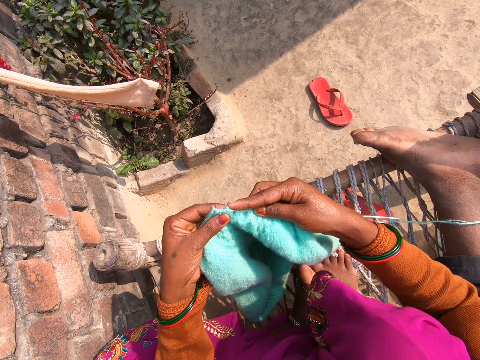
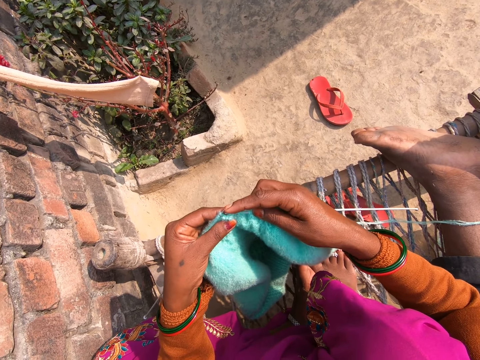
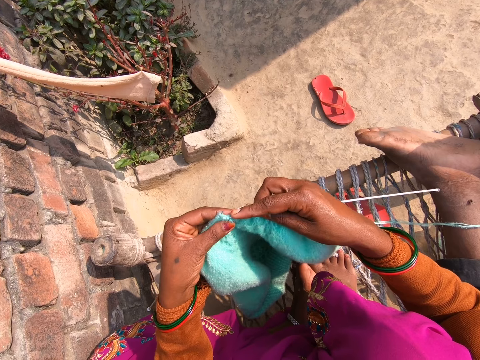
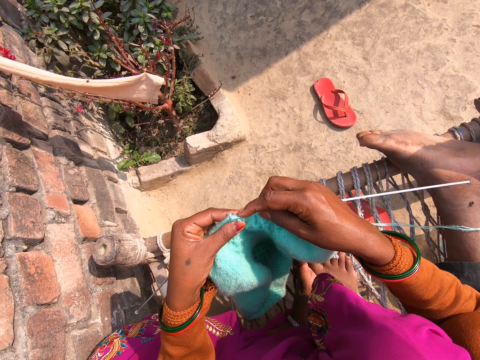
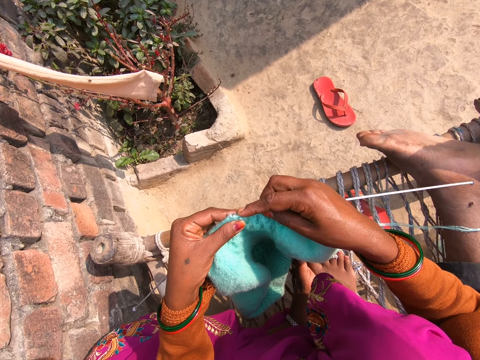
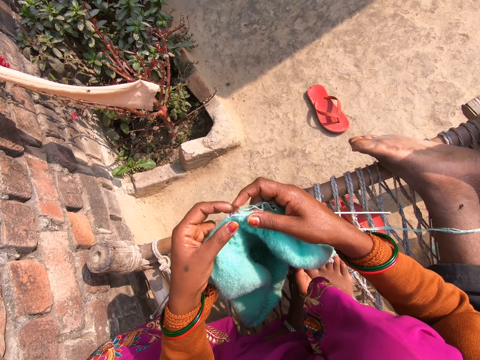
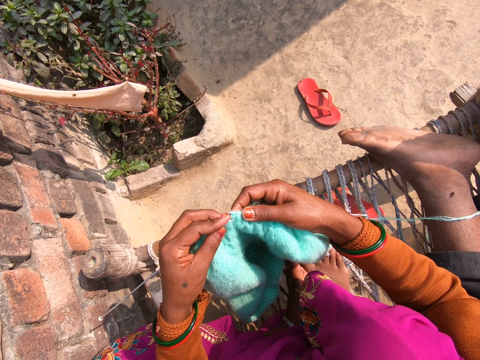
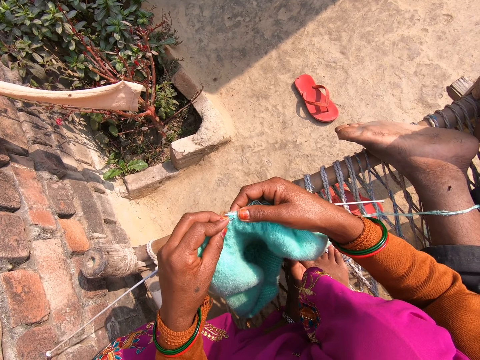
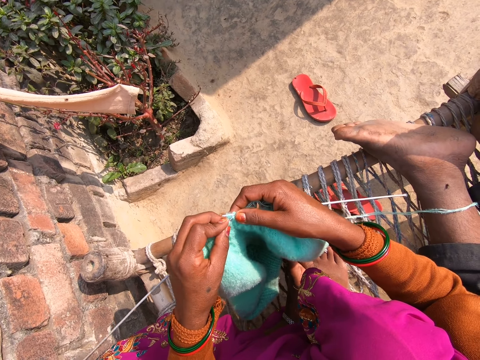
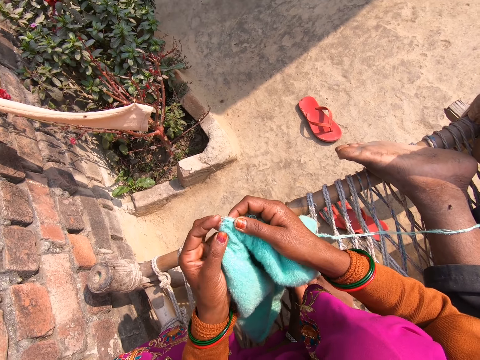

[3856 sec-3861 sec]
The camera wearer knits the sweater.

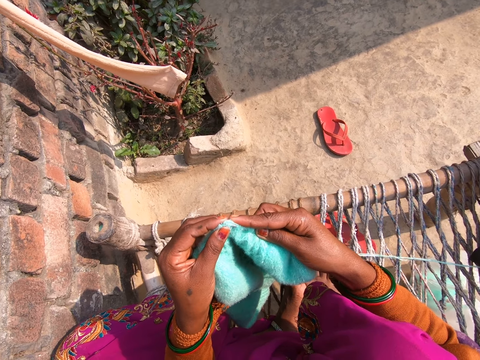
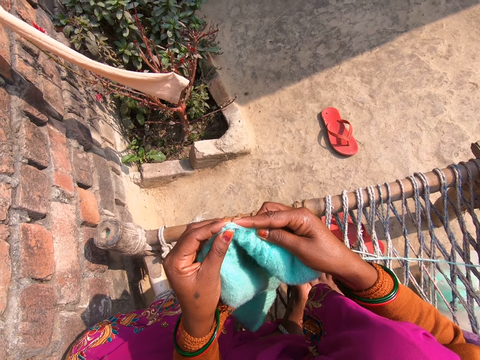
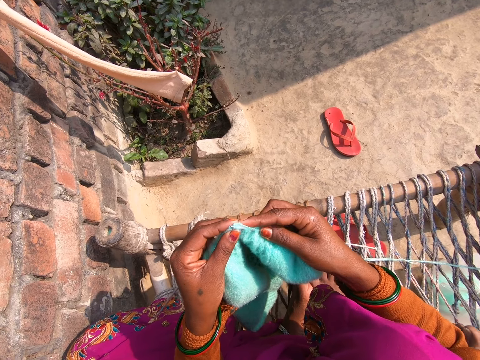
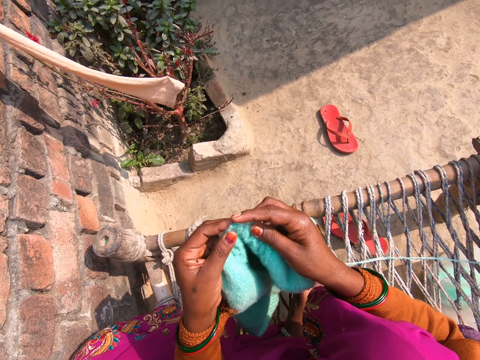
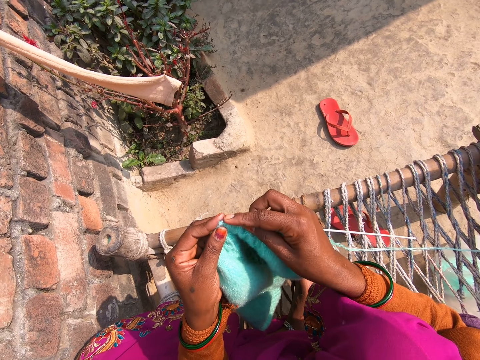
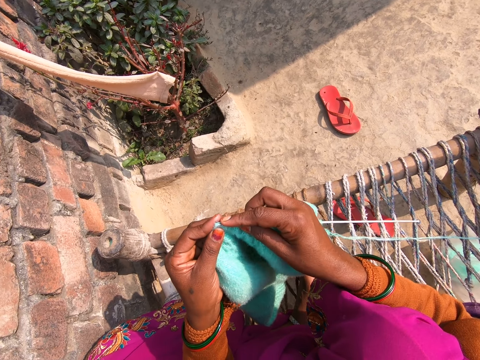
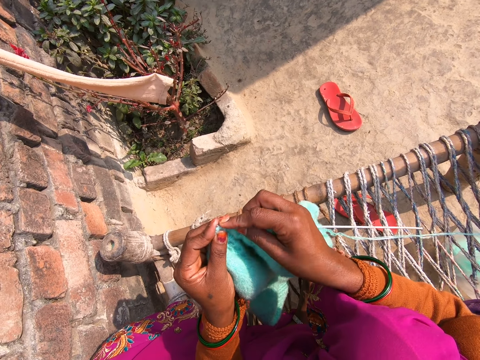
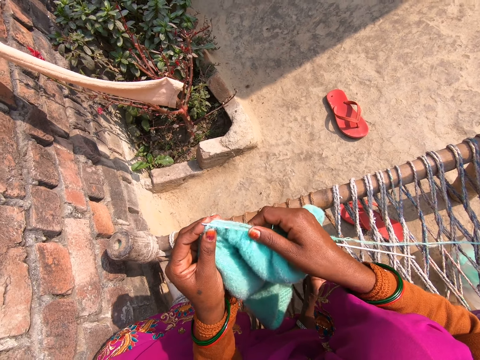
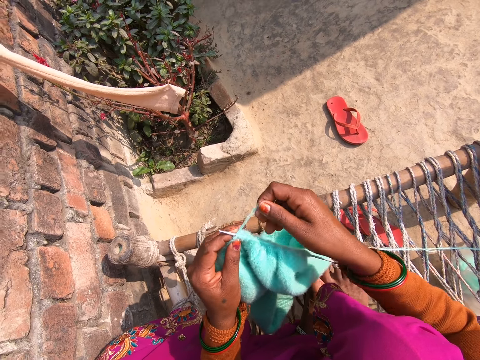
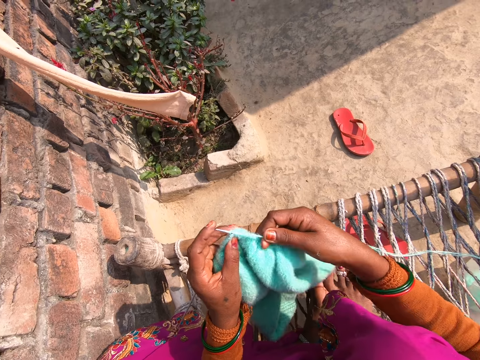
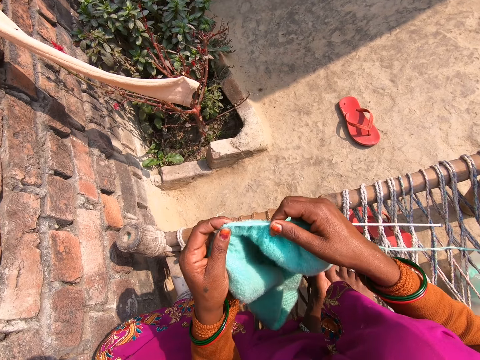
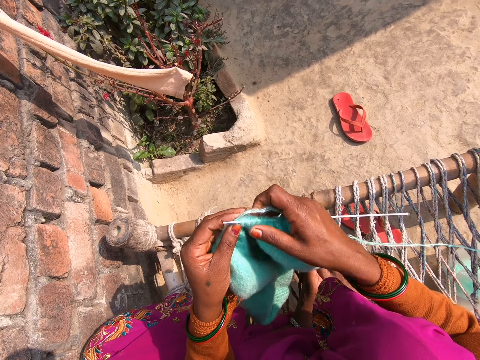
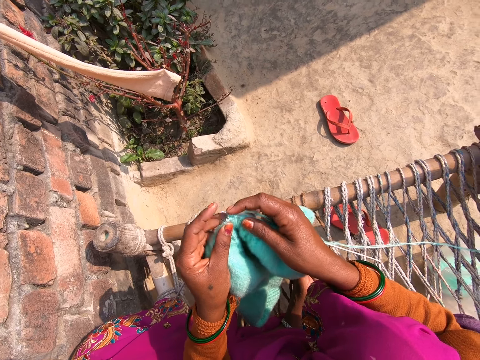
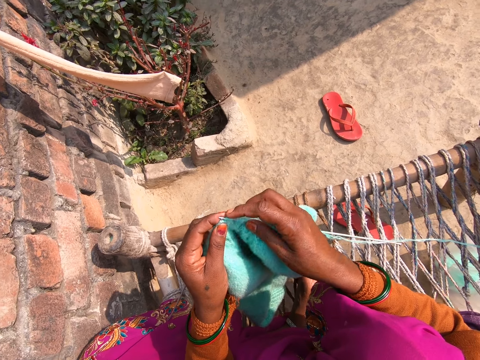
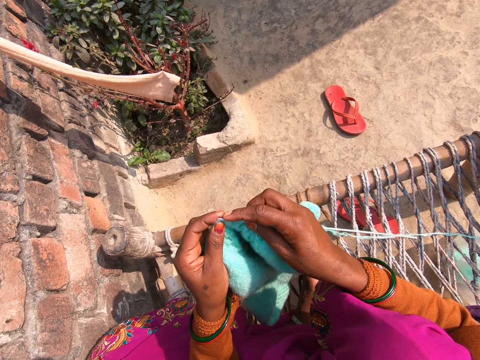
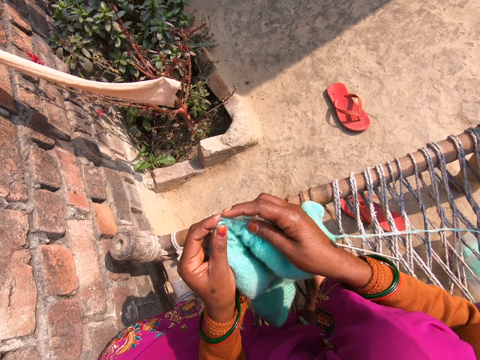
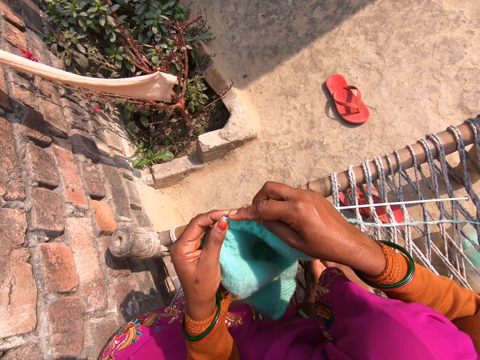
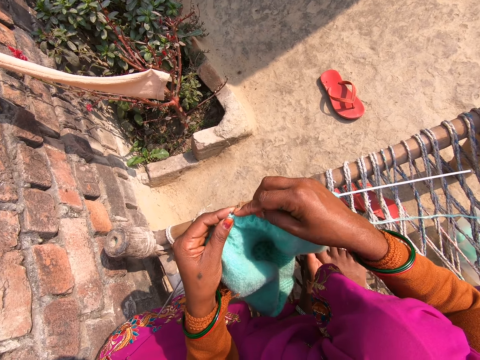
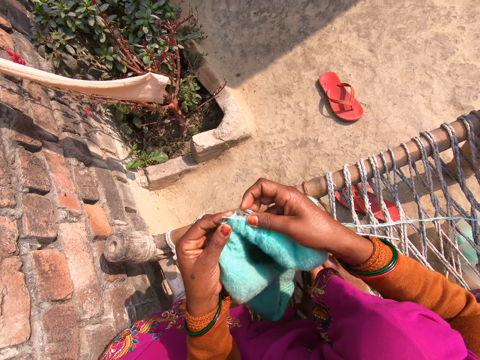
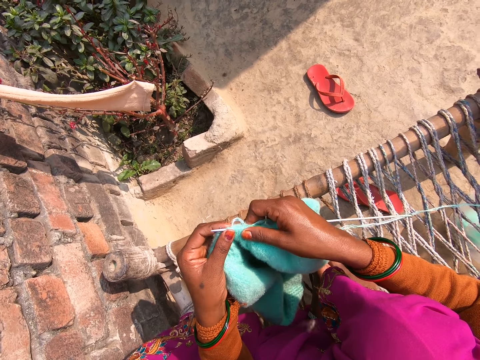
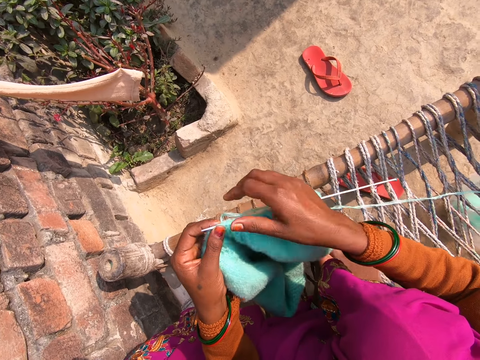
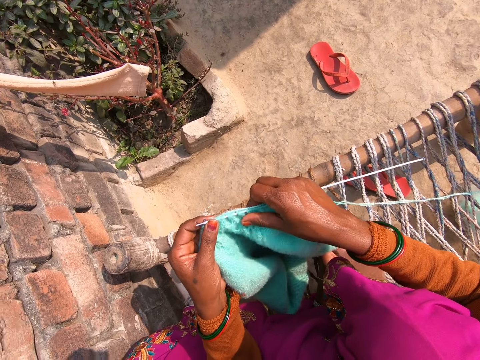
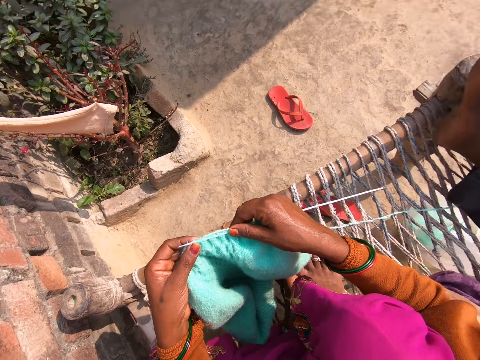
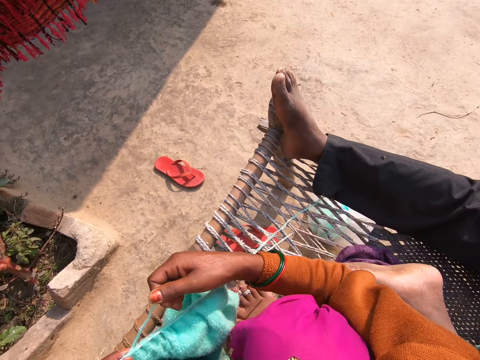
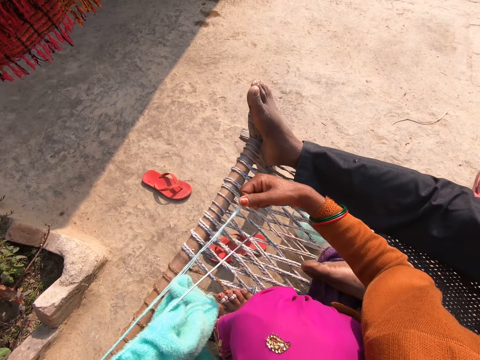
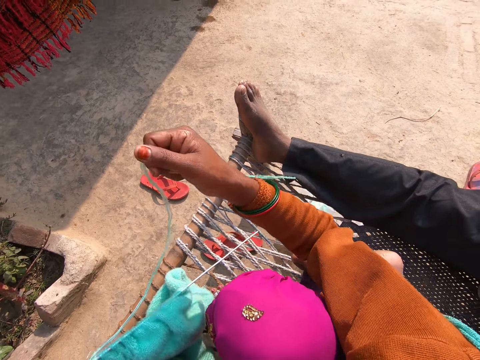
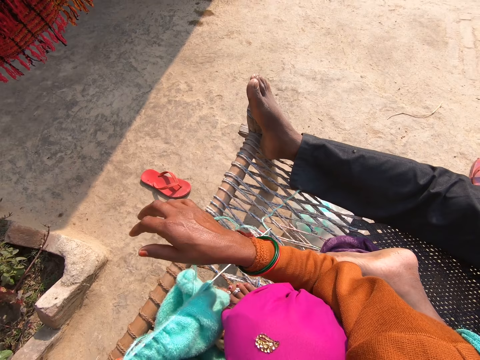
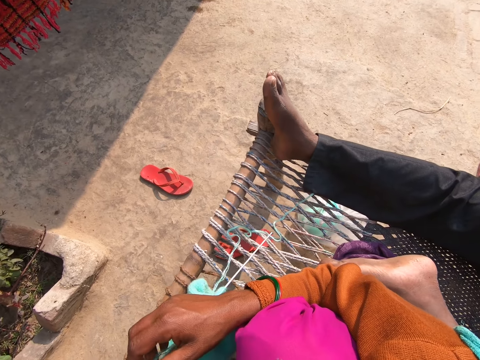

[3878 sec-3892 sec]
The camera wearer knits the sweater. They push the crochet needle. They roll the yarn around the crochet needle. They knit the sweater. They knit the sweater again. They pull the knitting yarn.

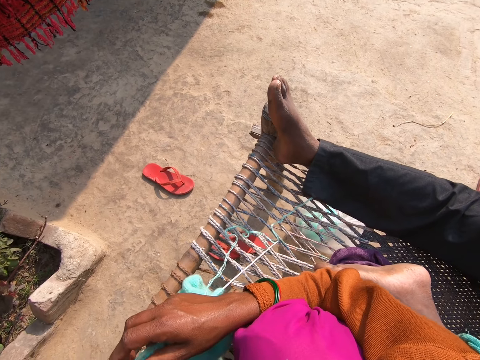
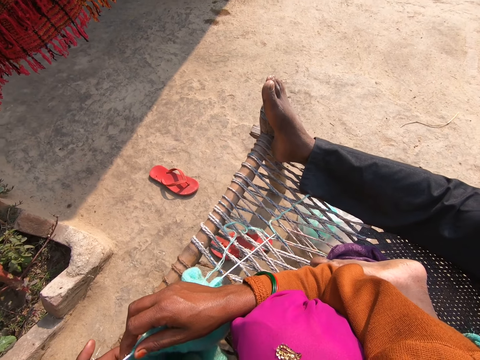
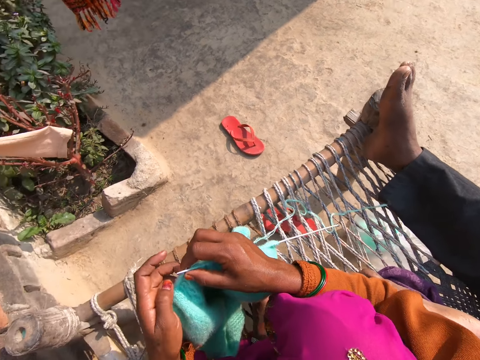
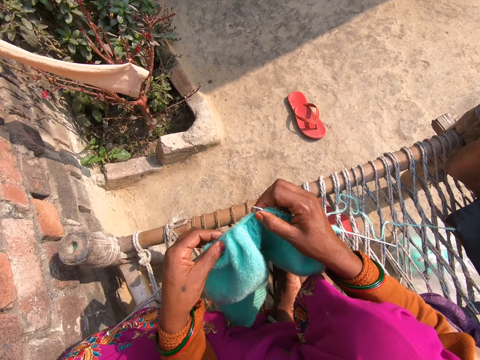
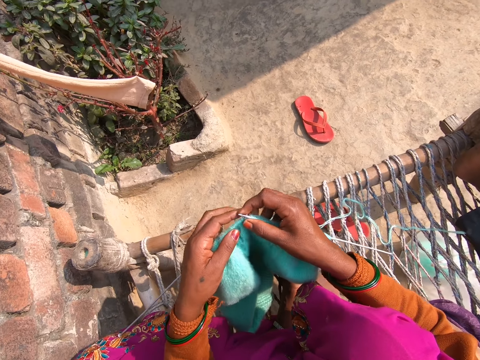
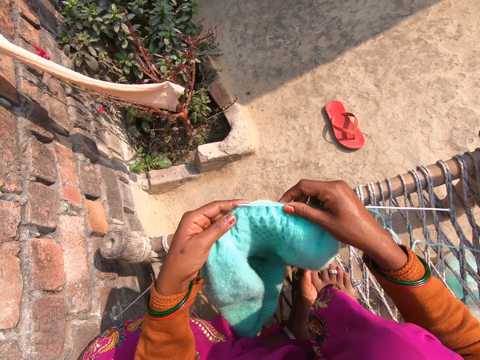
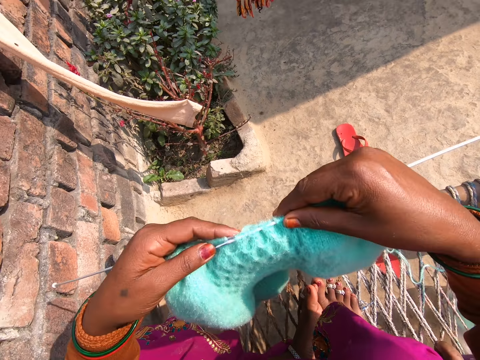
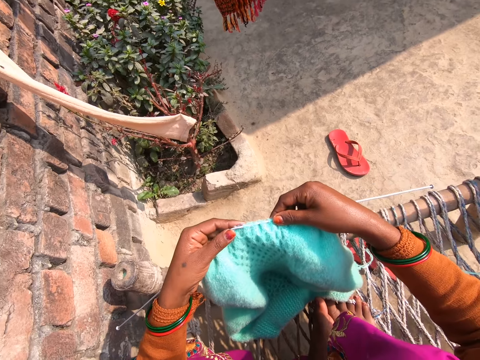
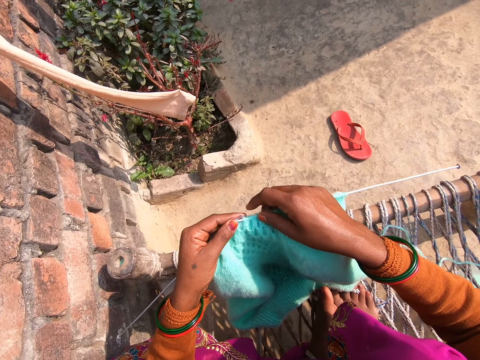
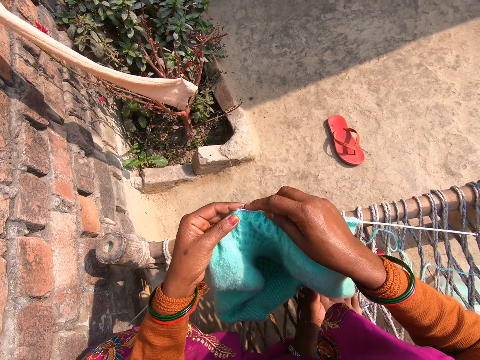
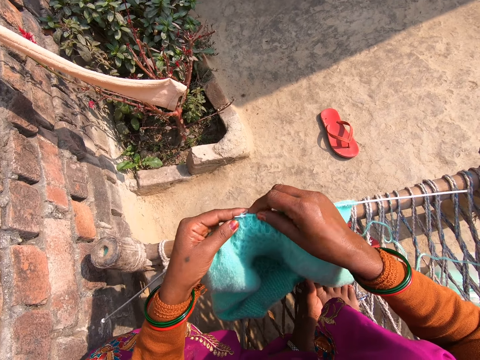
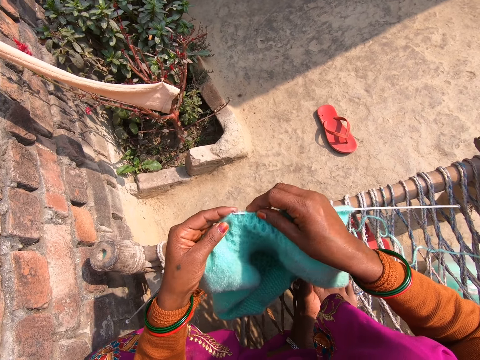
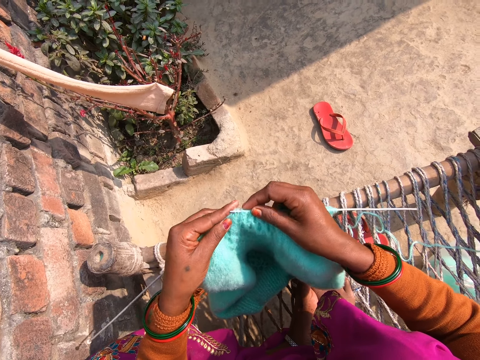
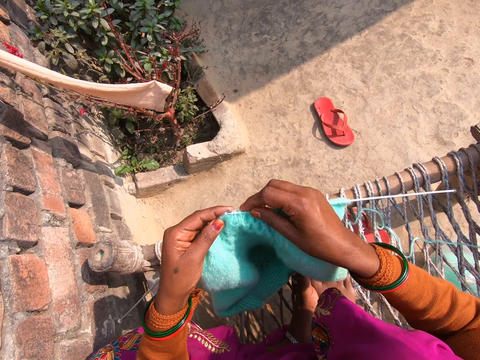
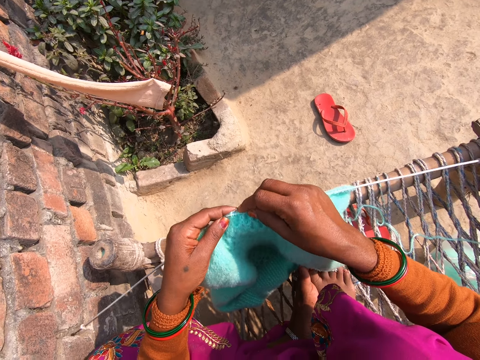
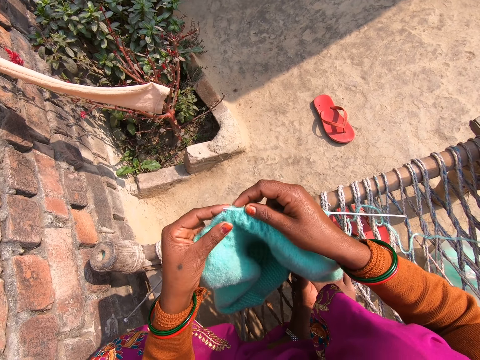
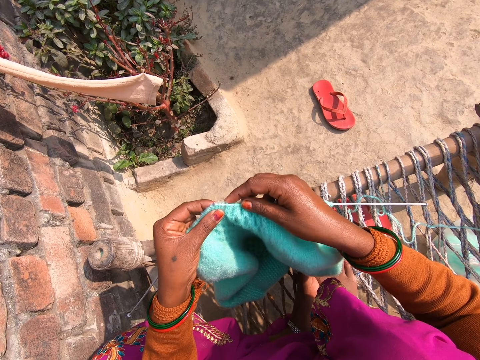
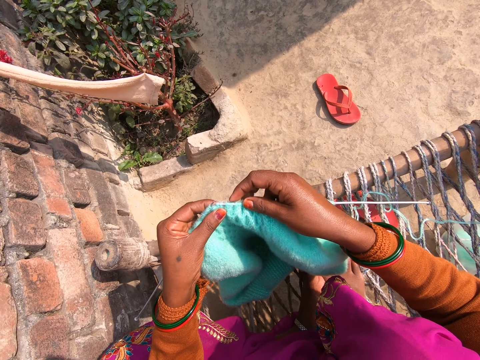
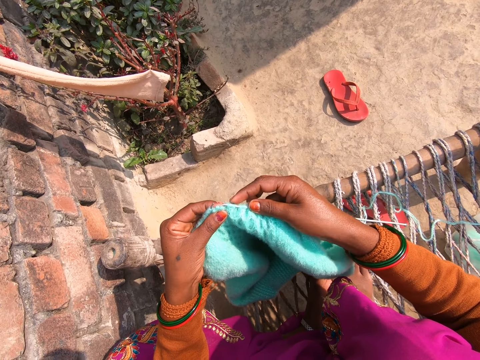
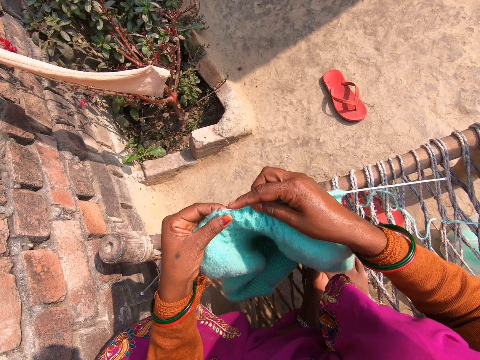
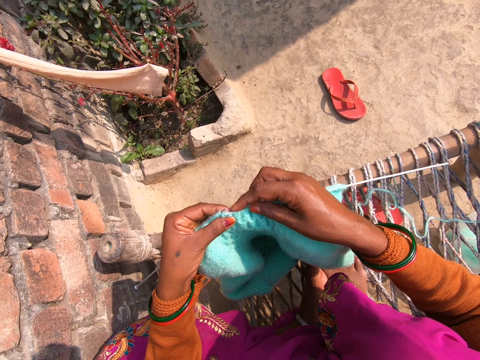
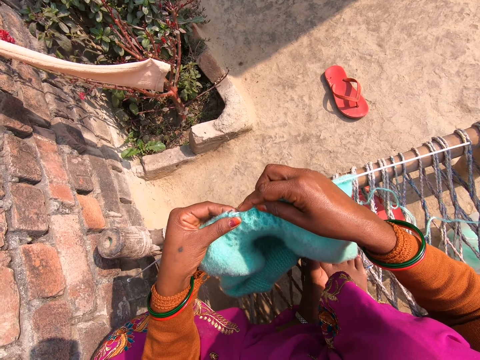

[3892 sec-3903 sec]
The camera wearer looks at the sweater. They knit the sweater. They knit the sweater again.
